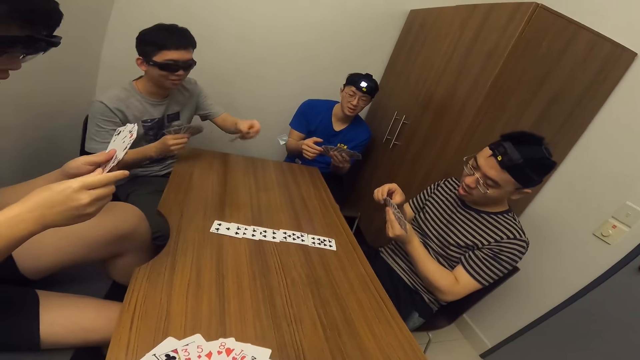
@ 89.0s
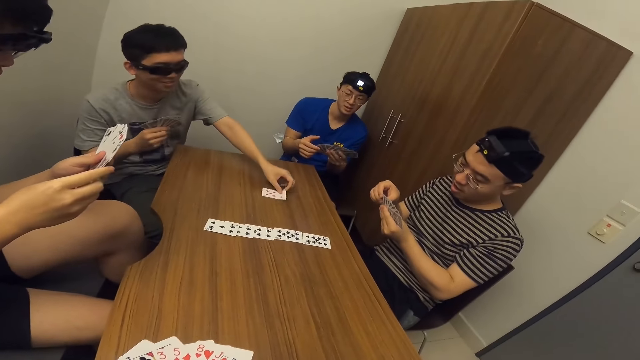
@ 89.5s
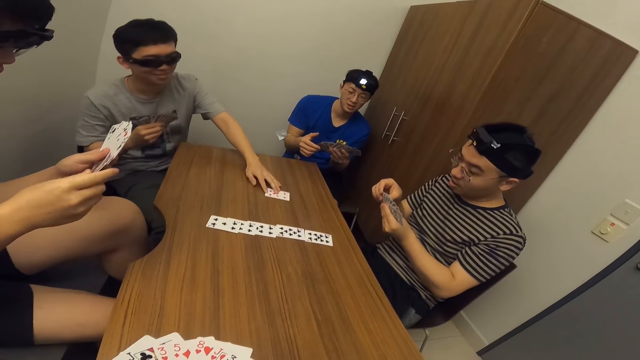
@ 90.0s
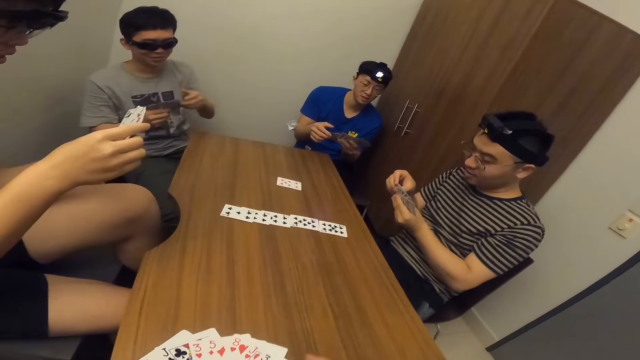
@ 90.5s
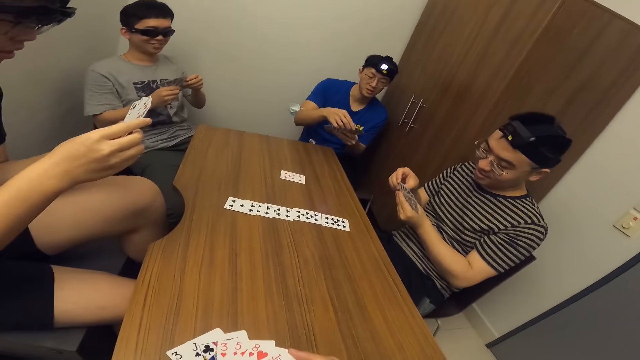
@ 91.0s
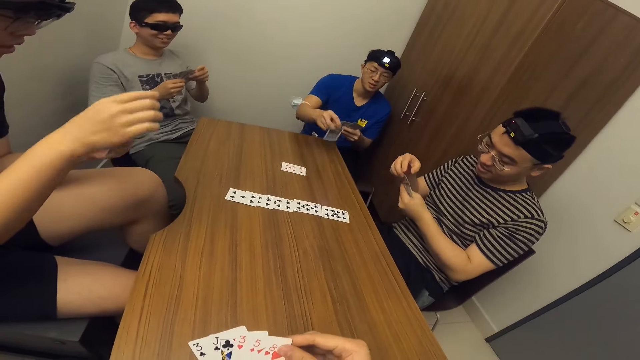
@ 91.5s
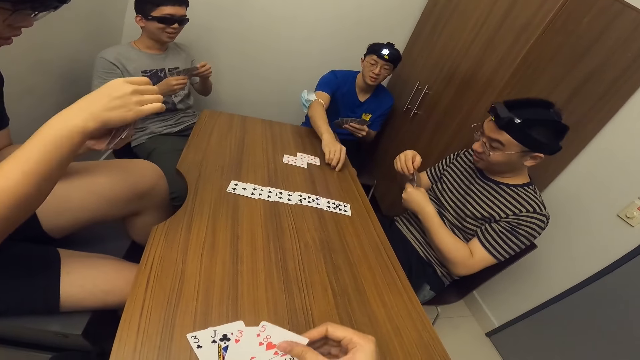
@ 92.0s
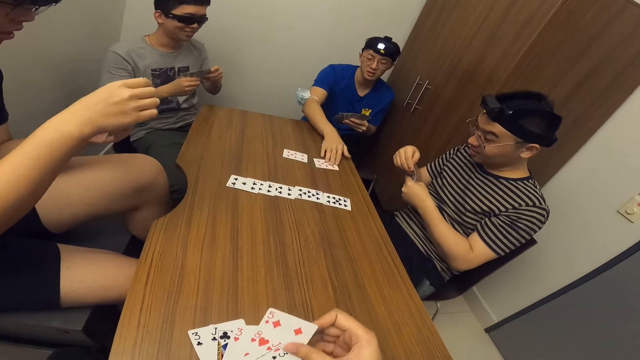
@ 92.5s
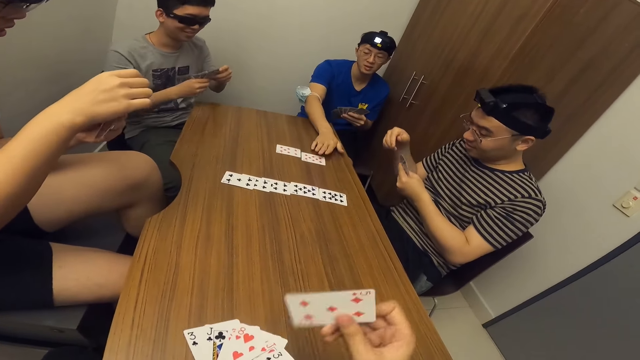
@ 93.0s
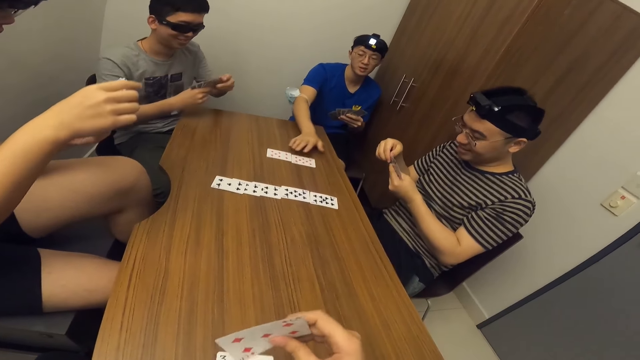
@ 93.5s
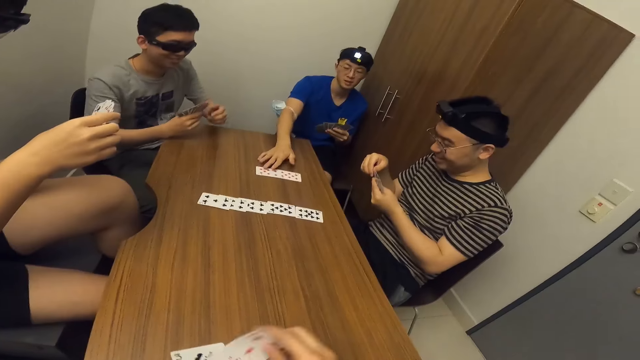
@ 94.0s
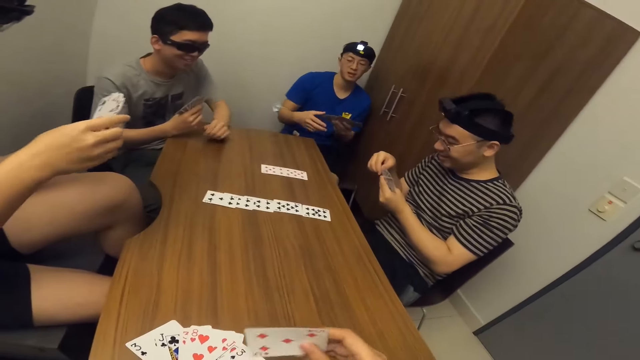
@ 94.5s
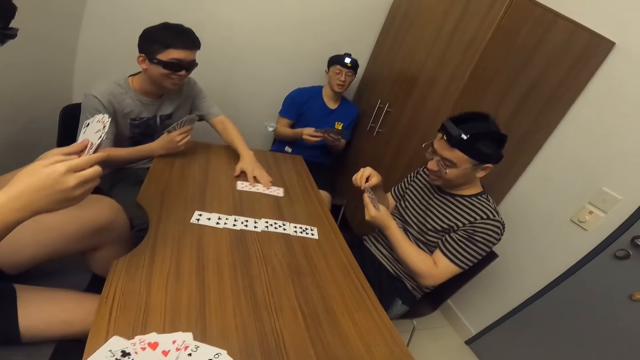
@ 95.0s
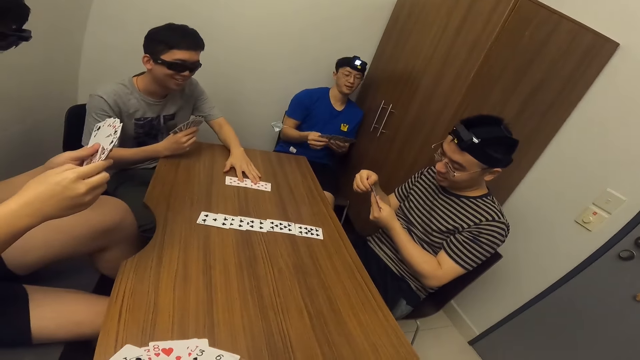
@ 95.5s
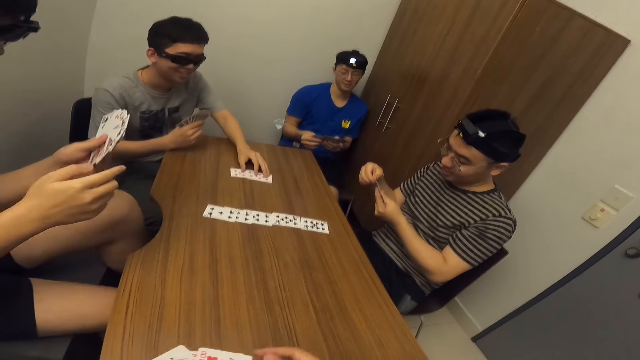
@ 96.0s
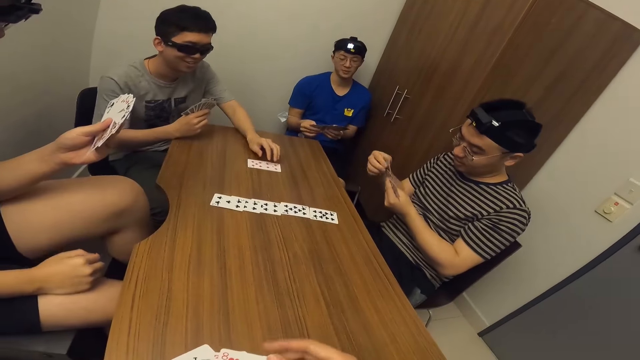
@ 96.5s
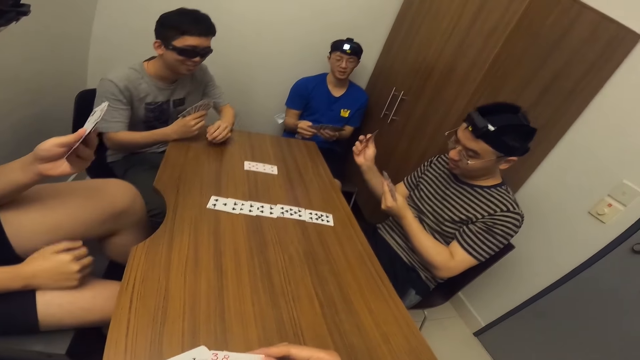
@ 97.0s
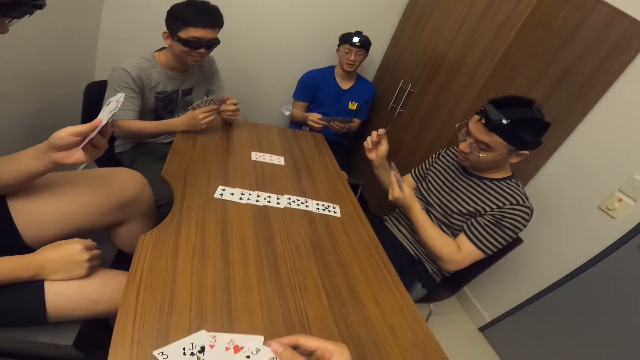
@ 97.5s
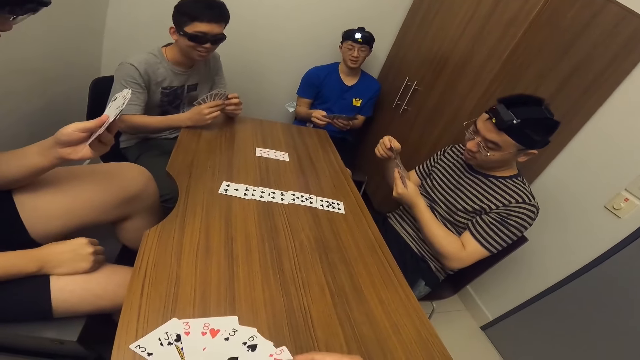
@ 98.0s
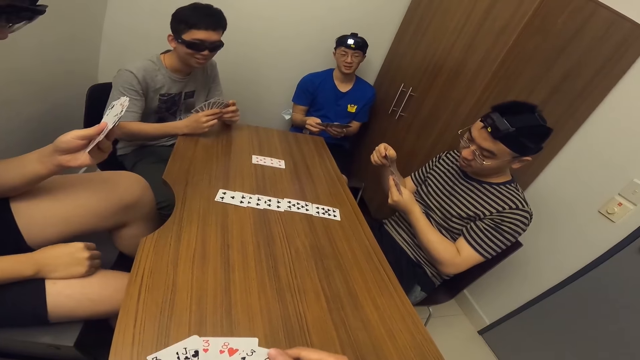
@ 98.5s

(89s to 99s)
A man places a game card on the table with his left hand. Another man places a game card on the table with his right hand. The first man adjusts the cards on the table with his left hand.

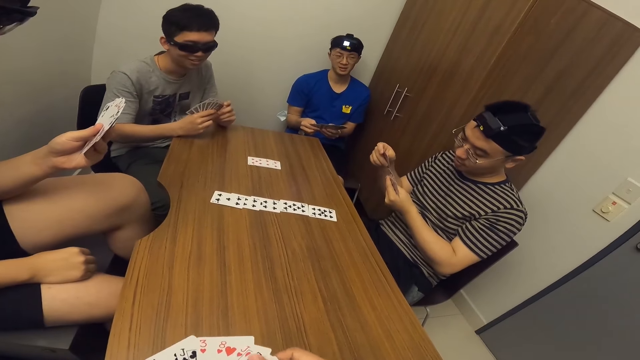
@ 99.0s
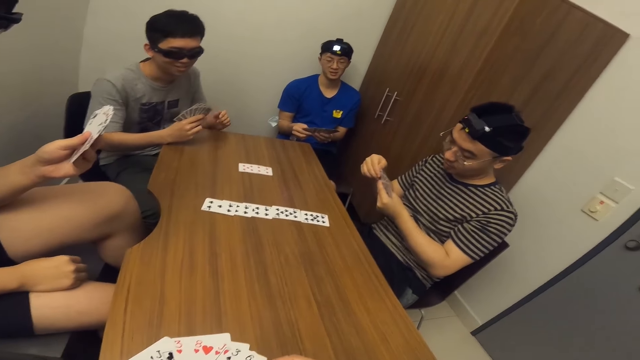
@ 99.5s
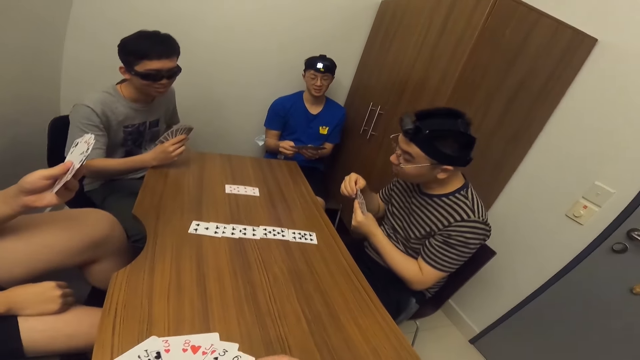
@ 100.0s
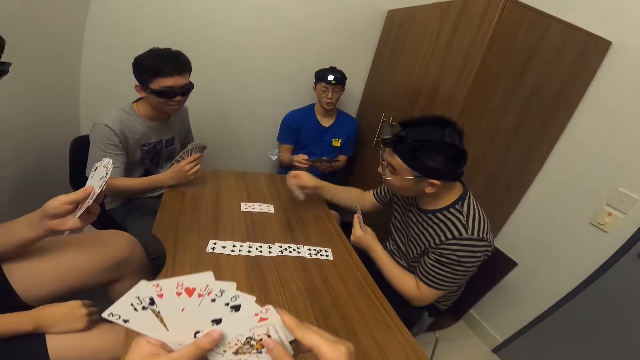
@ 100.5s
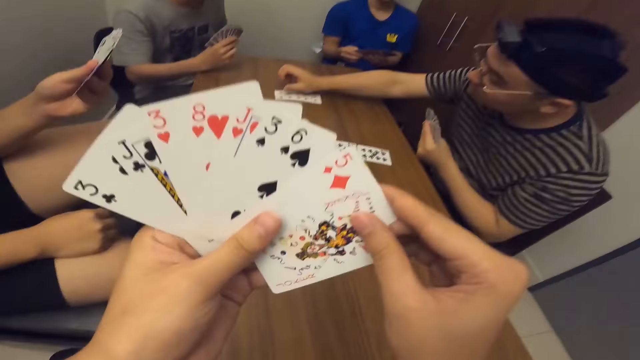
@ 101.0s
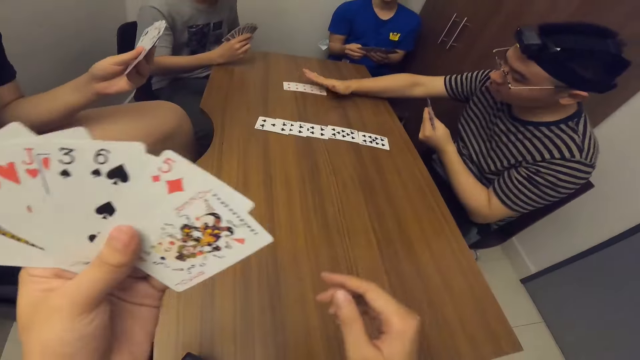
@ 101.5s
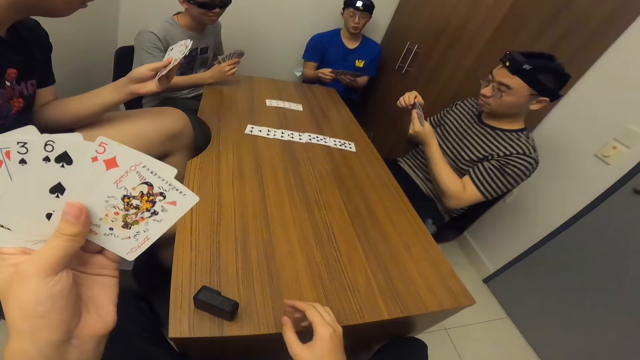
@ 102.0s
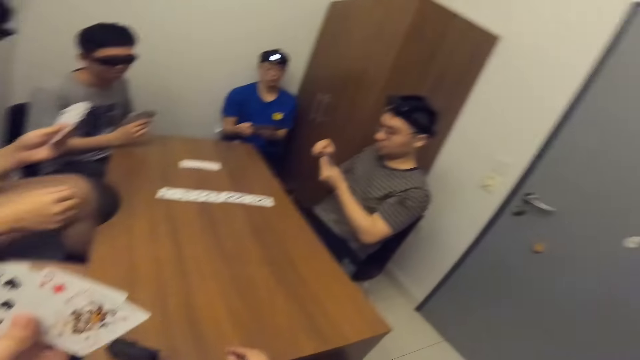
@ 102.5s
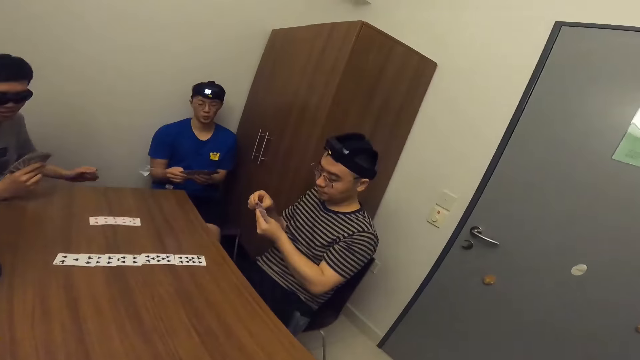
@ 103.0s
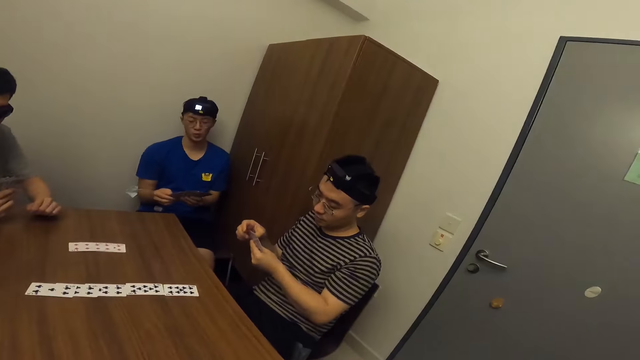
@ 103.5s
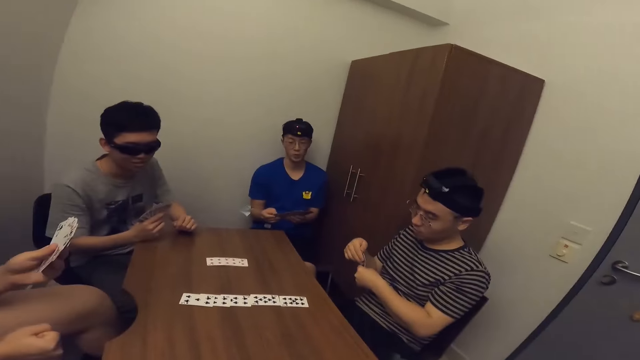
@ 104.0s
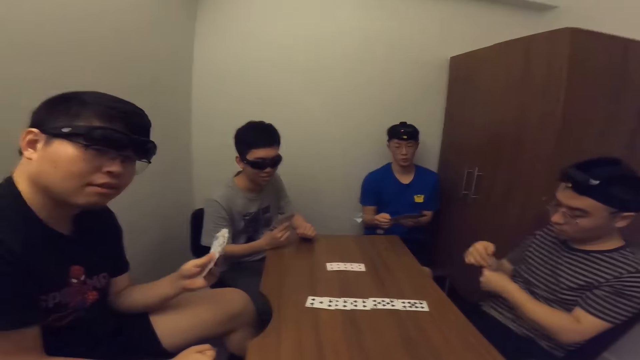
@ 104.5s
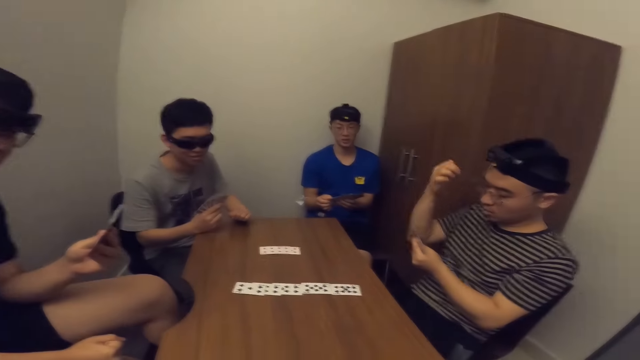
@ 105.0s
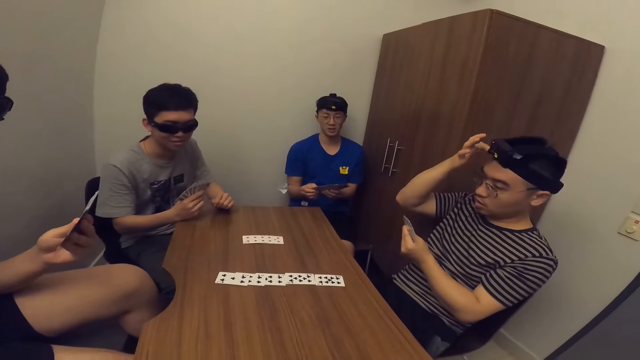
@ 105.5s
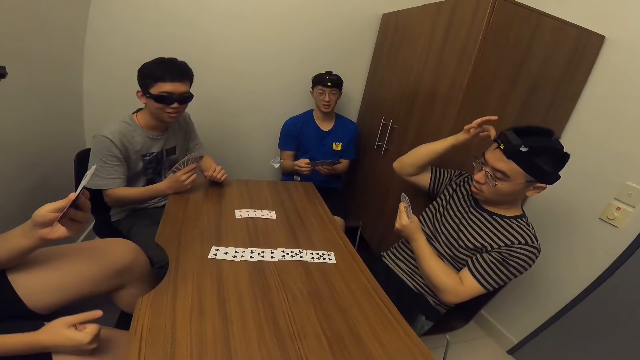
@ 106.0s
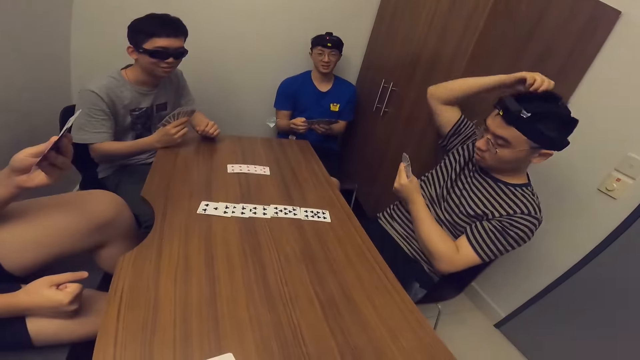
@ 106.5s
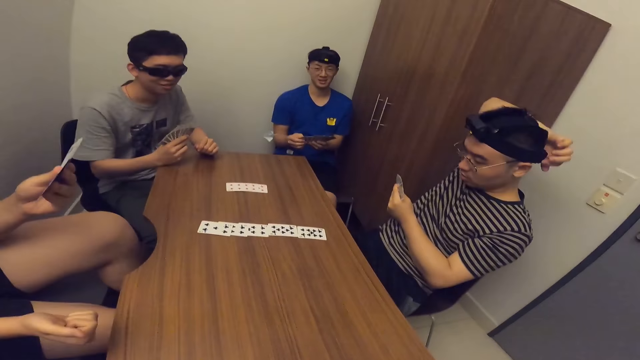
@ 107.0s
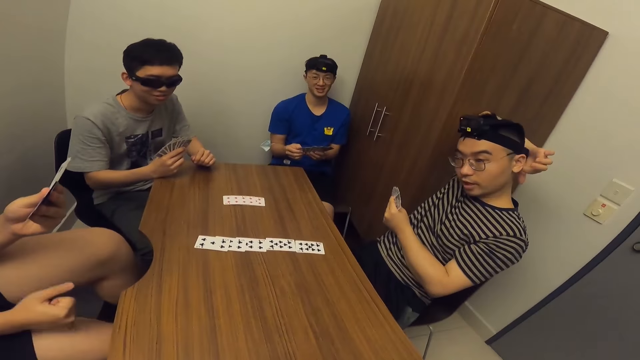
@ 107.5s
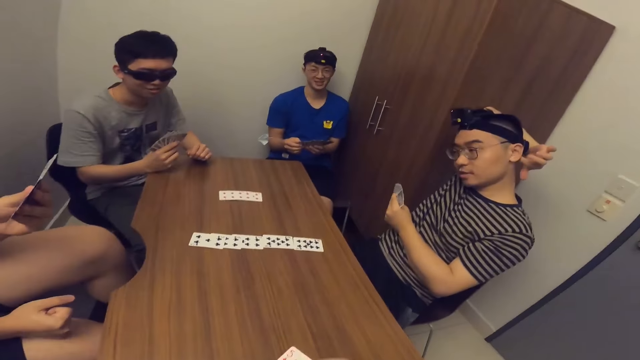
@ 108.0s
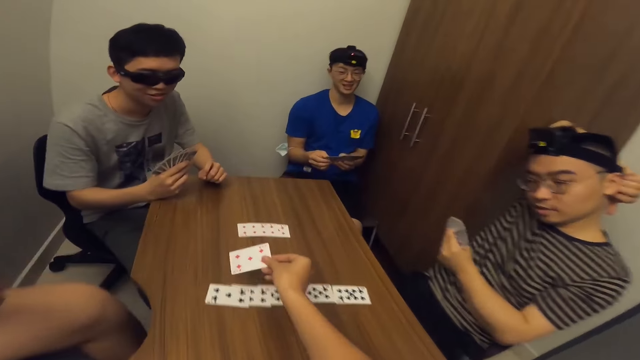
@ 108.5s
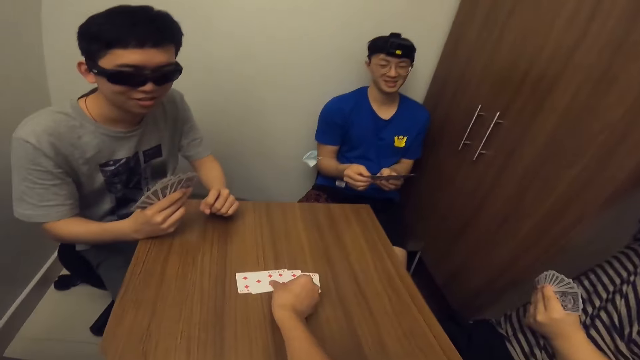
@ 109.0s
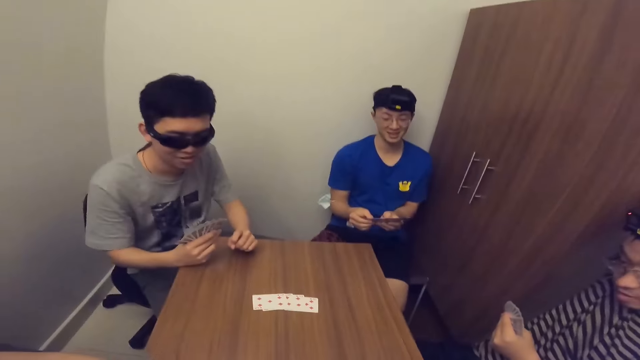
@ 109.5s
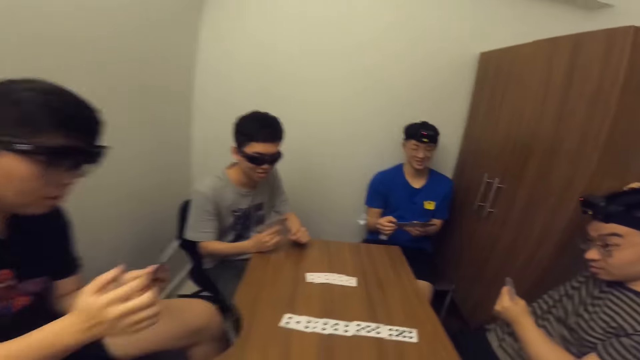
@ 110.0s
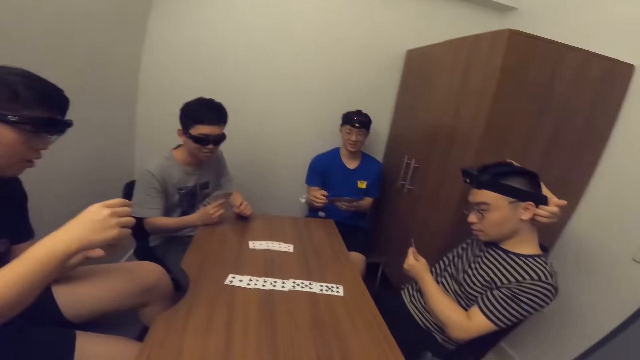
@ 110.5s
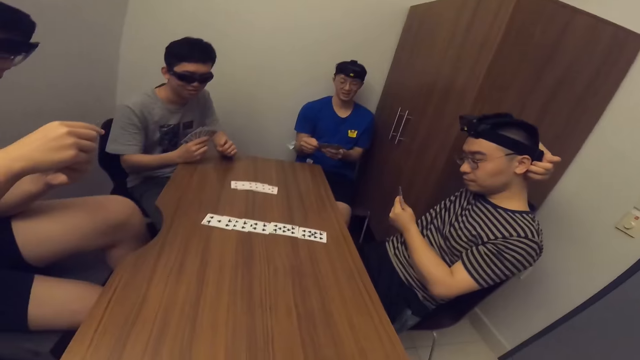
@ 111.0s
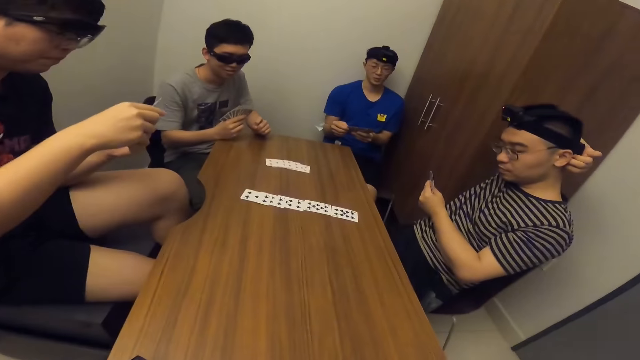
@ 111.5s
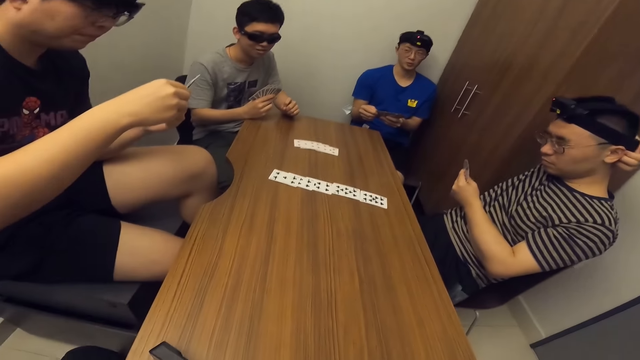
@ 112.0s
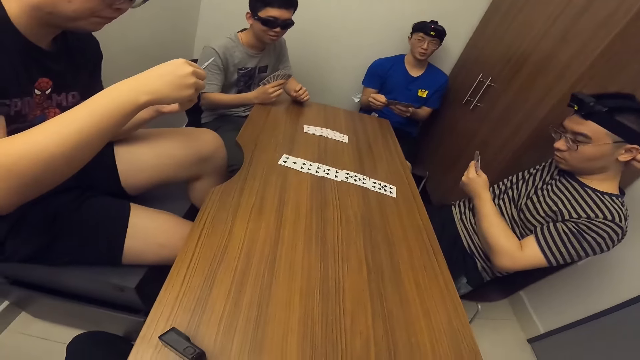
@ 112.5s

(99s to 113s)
A man places a game card on the table with his right hand. The man scratches his head with his right hand. The camera wearer places a game card on the table with his right hand.
